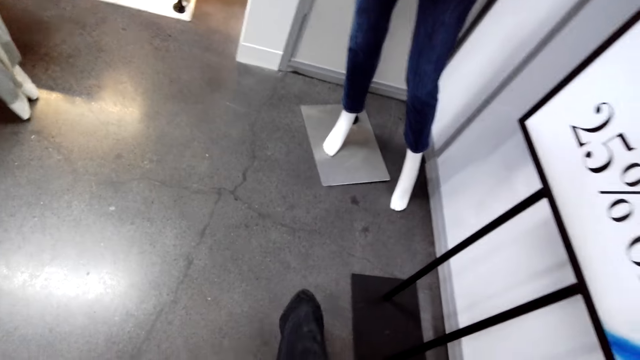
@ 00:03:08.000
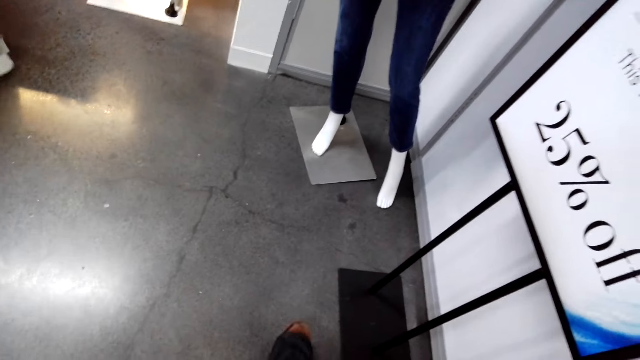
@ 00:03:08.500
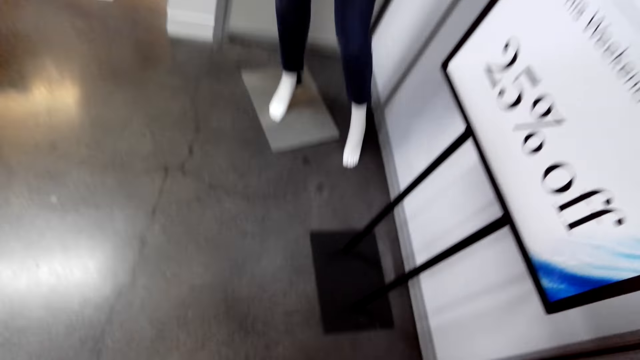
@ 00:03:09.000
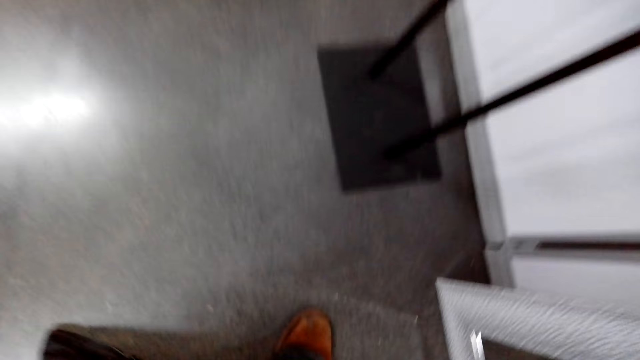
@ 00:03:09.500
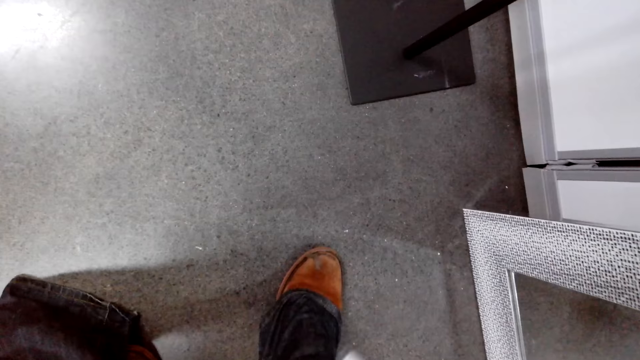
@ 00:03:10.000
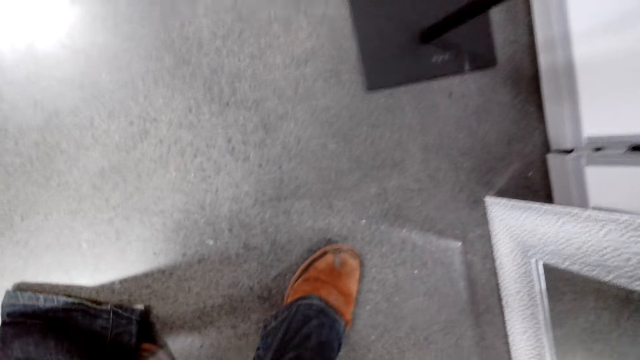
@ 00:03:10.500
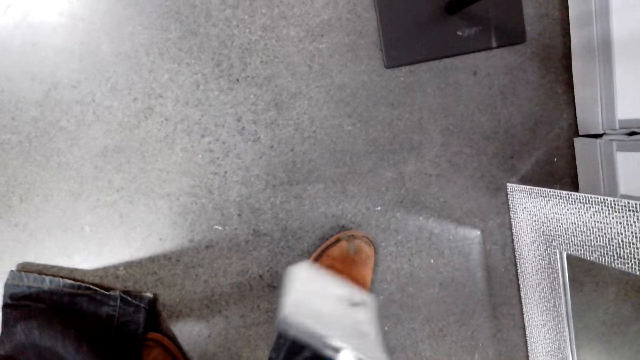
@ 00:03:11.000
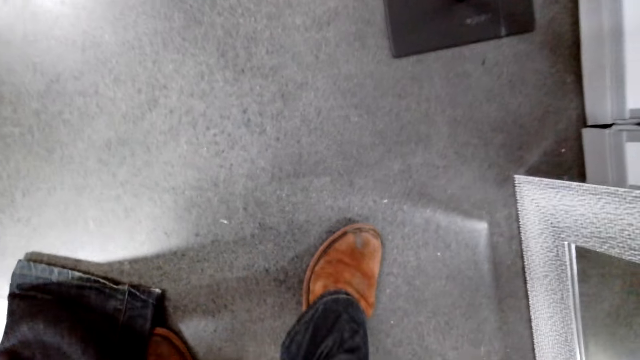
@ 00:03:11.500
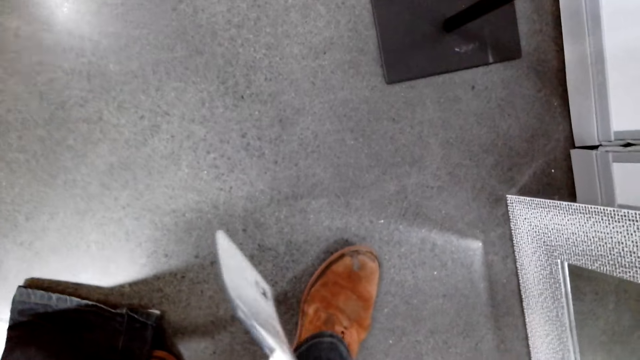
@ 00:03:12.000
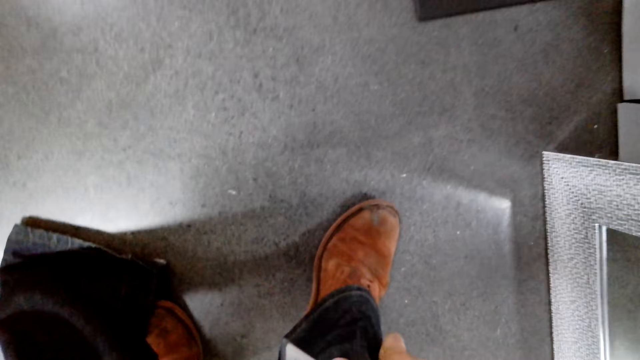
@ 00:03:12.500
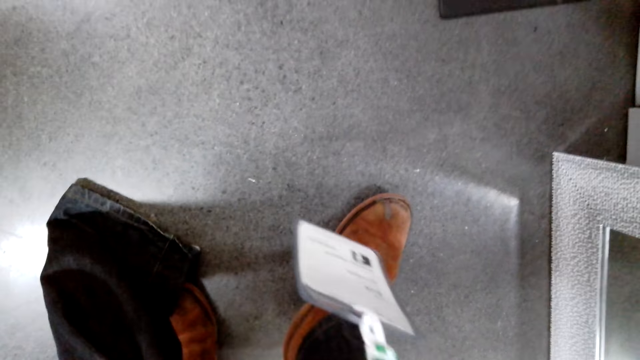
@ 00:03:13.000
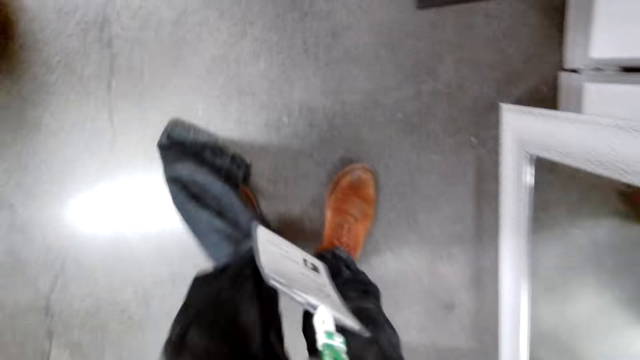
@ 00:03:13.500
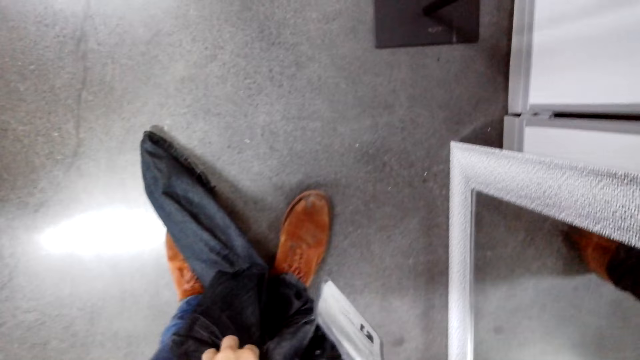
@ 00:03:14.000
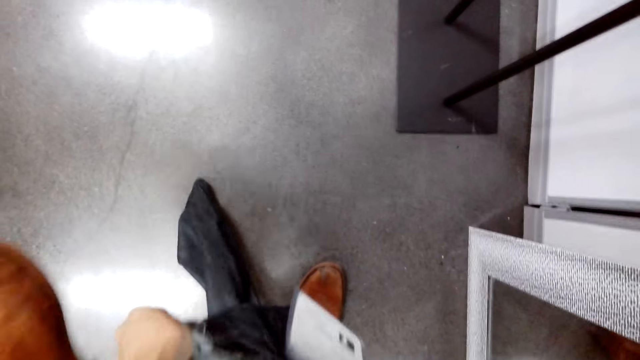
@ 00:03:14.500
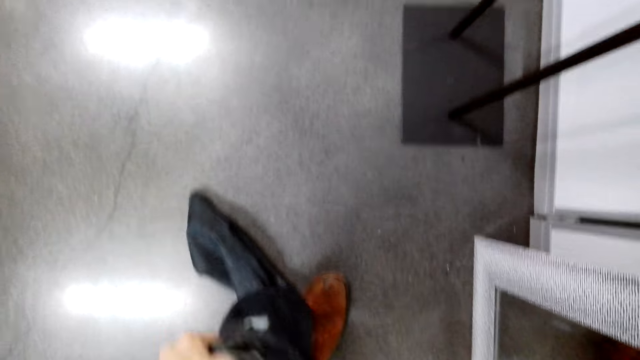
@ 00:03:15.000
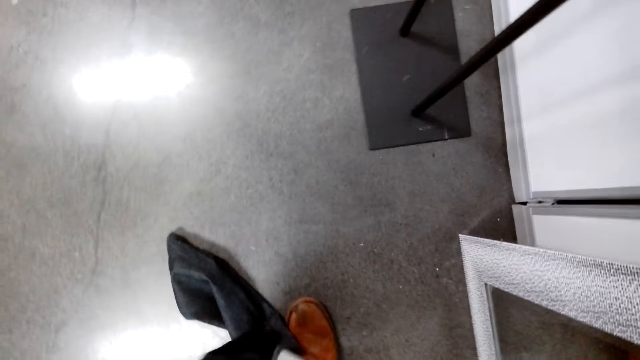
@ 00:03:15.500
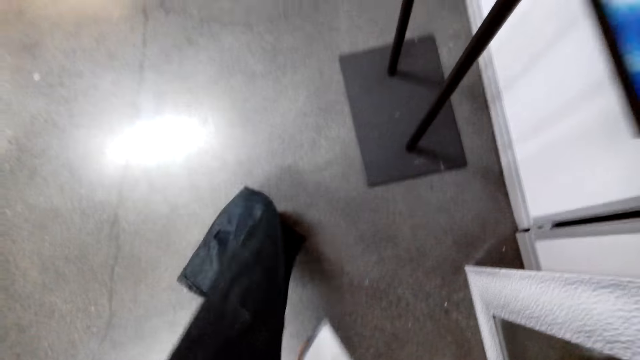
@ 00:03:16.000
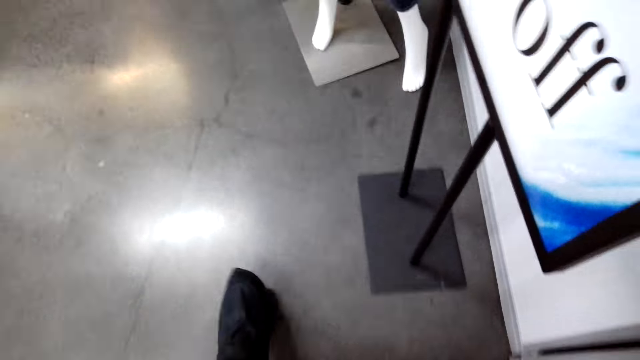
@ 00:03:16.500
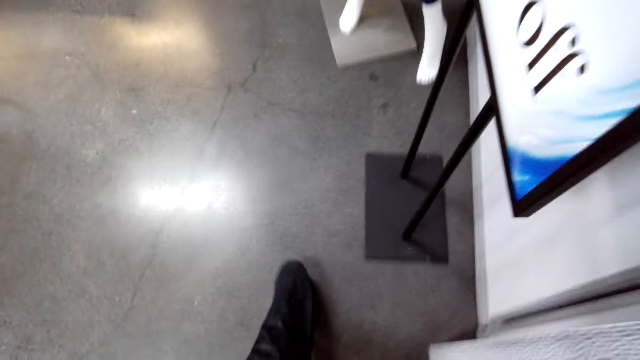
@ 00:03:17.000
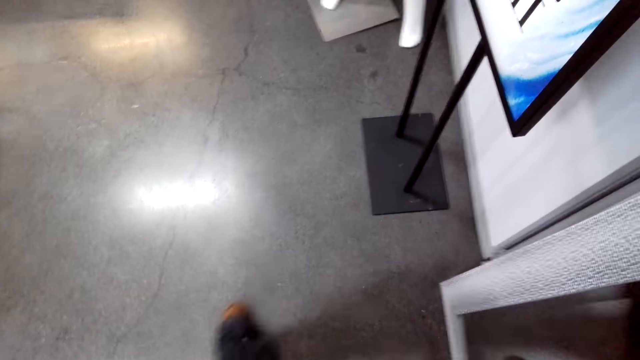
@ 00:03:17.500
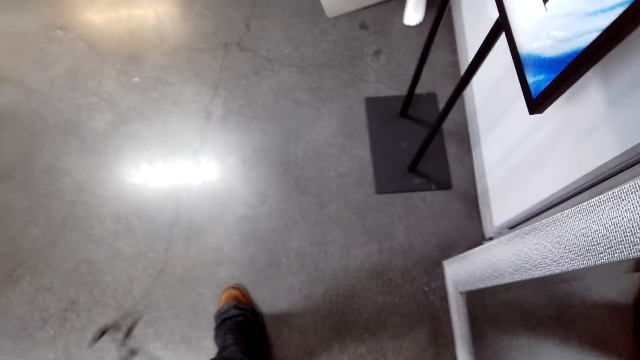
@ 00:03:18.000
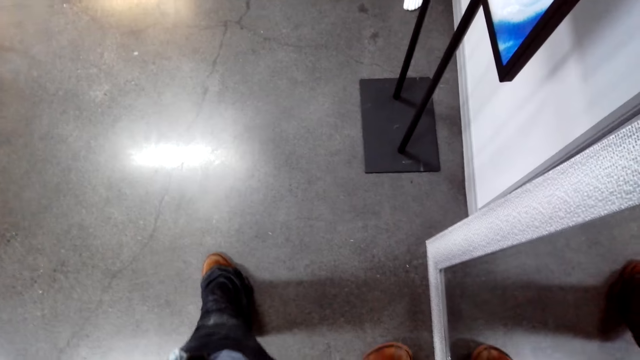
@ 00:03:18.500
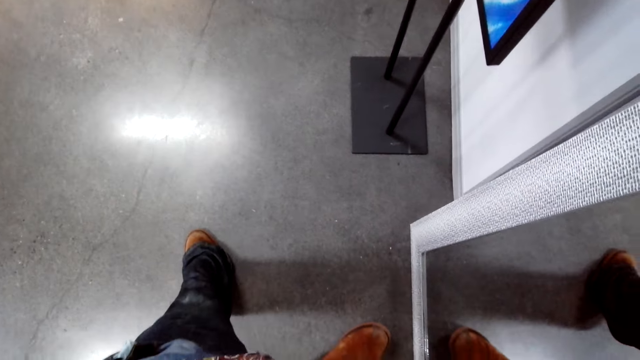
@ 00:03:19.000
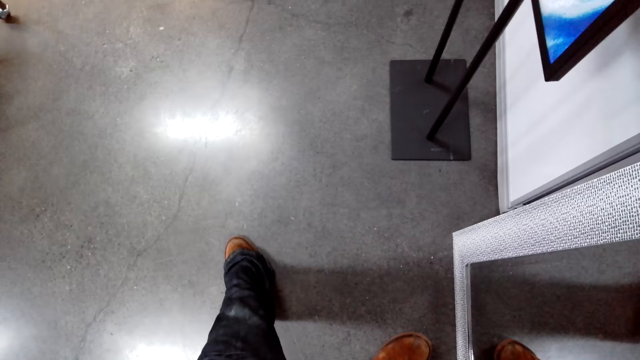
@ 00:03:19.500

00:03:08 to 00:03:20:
The camera wearer pulls the trouser. They lift the left leg. They put on the trouser.

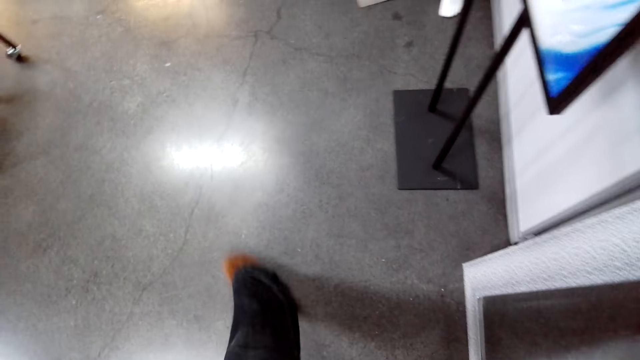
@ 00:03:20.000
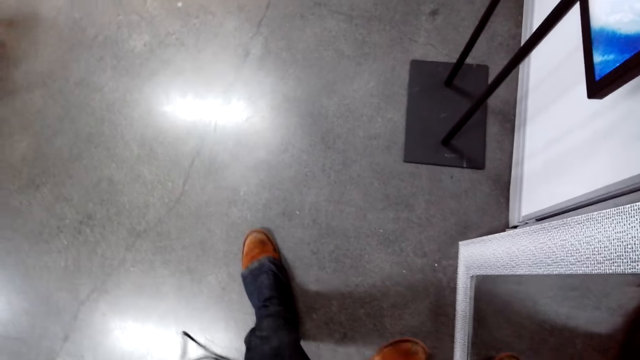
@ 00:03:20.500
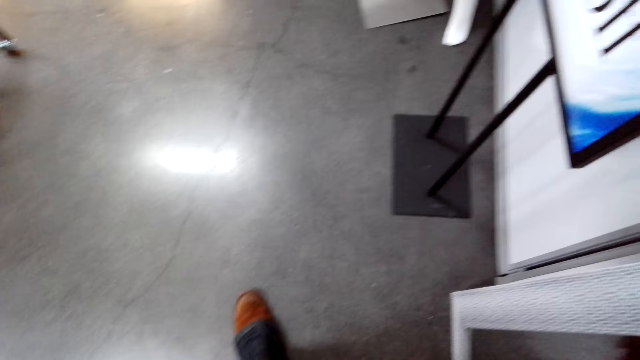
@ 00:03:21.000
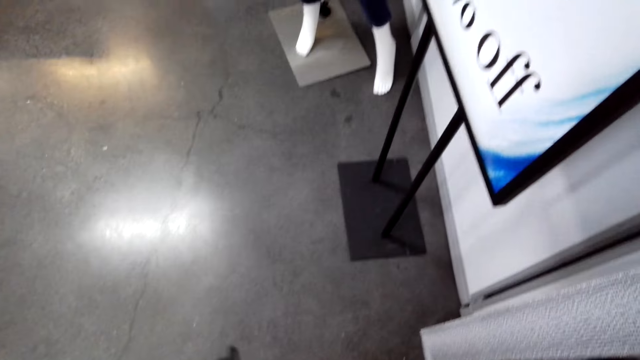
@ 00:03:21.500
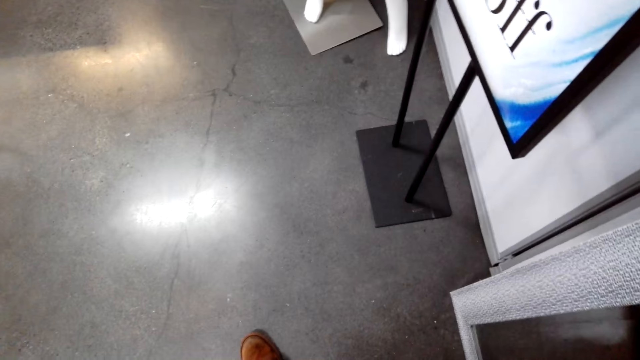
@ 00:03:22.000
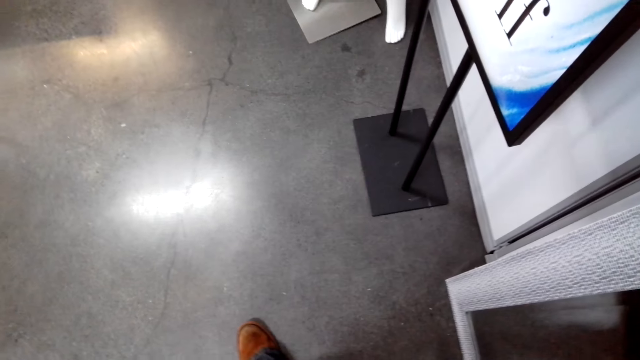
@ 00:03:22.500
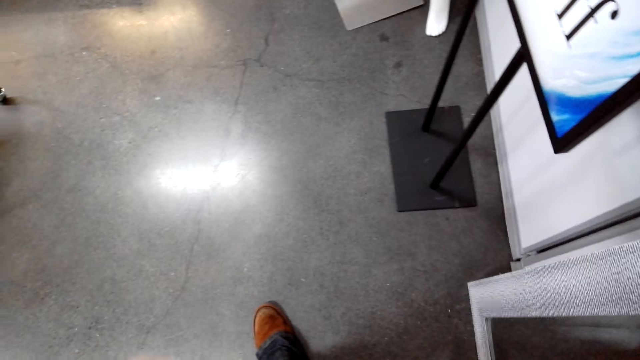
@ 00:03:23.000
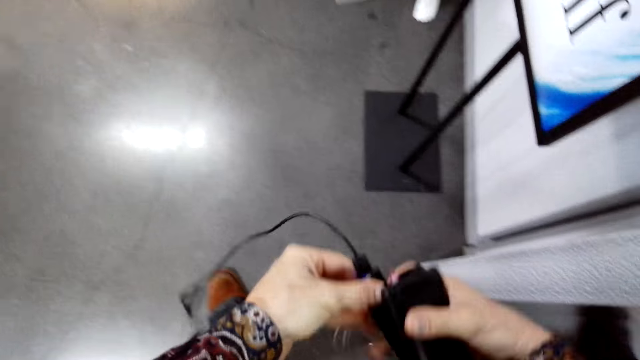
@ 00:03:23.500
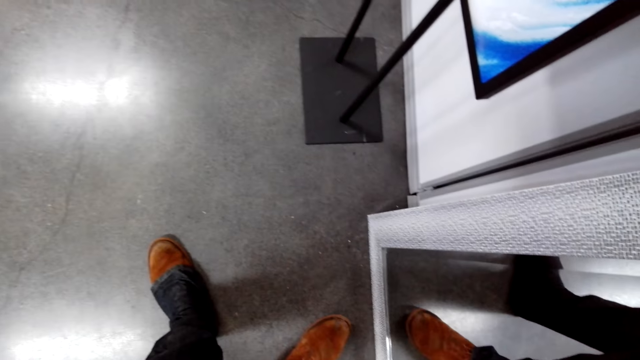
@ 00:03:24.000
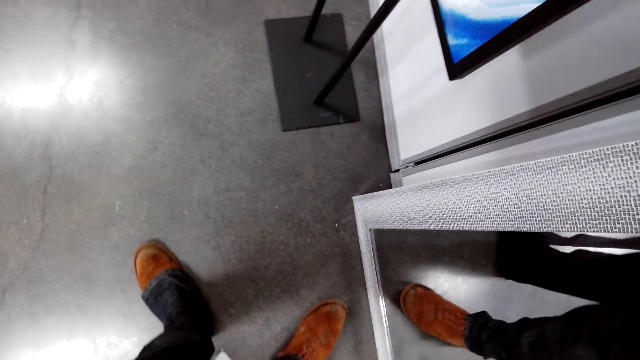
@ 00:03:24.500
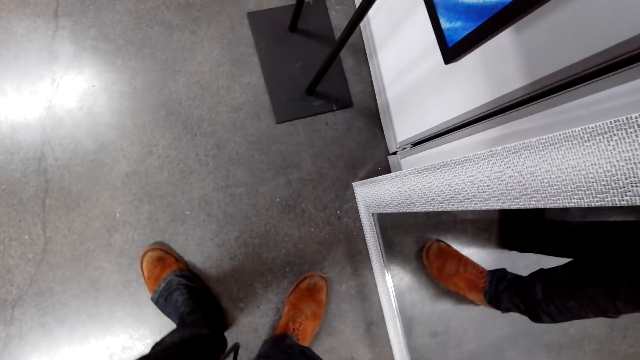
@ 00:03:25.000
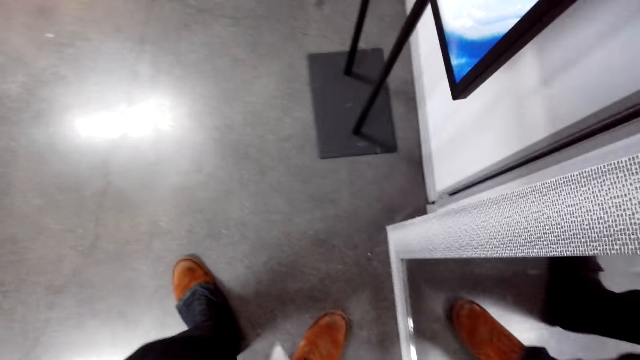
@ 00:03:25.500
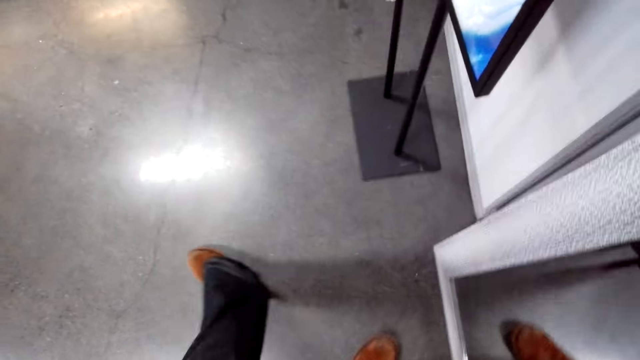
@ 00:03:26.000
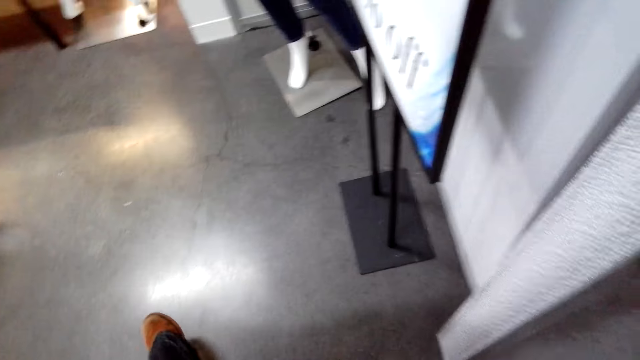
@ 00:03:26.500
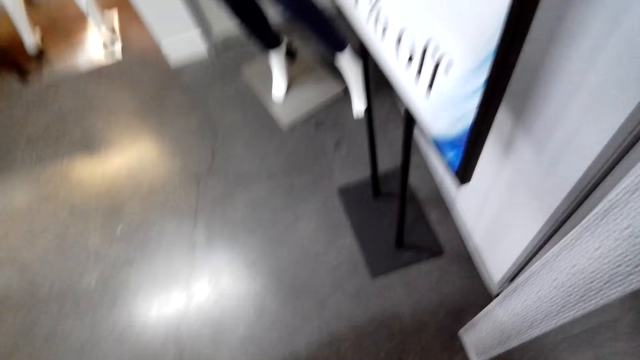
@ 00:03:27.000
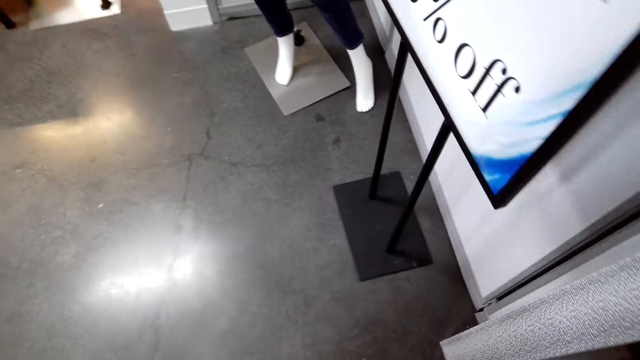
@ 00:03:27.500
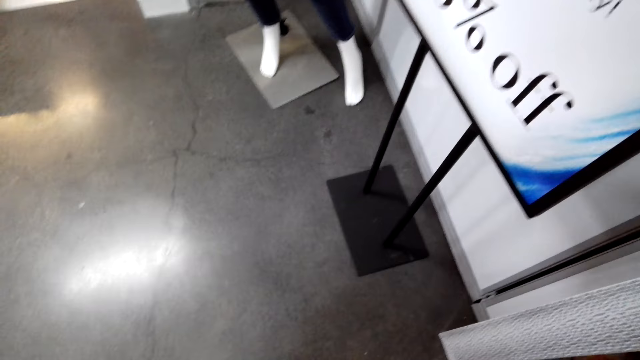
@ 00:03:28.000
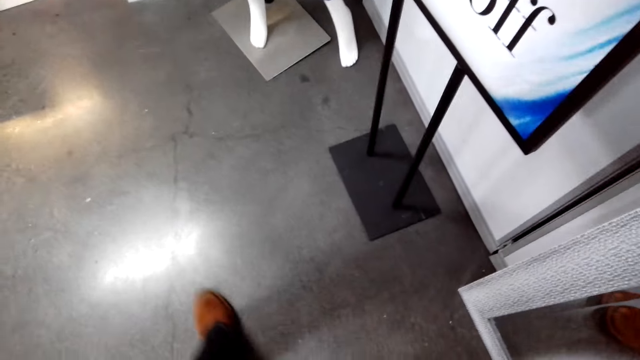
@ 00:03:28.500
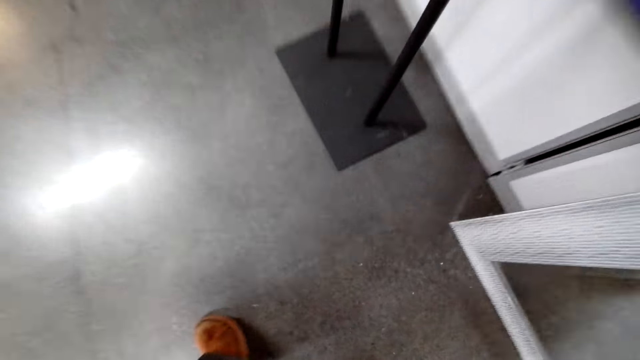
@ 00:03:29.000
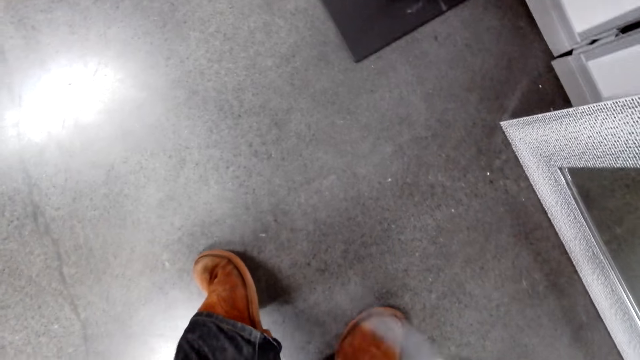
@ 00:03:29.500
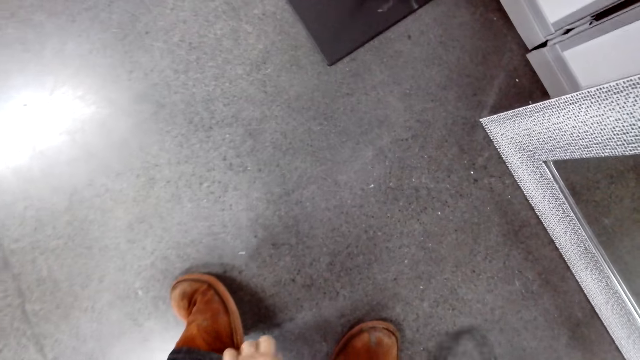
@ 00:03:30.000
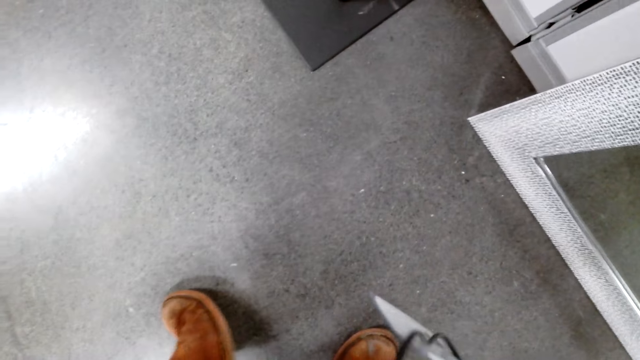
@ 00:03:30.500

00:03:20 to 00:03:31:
The camera wearer pulls the trouser. They lift something. They pull back both hands. They pull the trouser.
